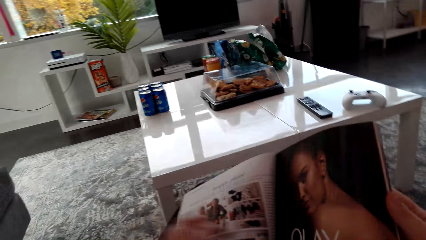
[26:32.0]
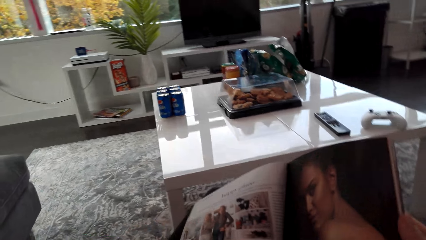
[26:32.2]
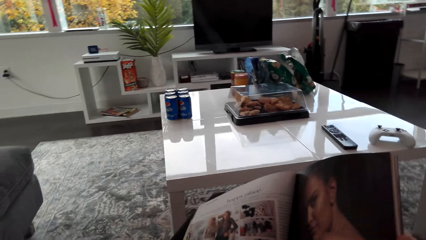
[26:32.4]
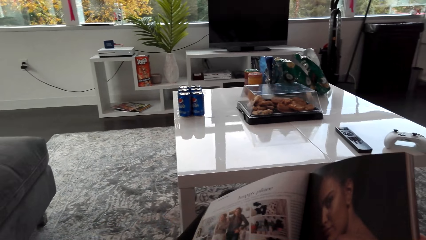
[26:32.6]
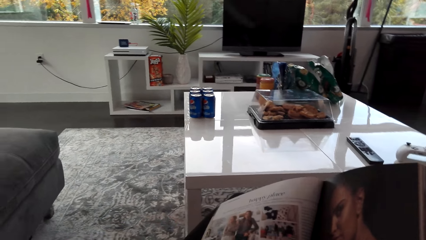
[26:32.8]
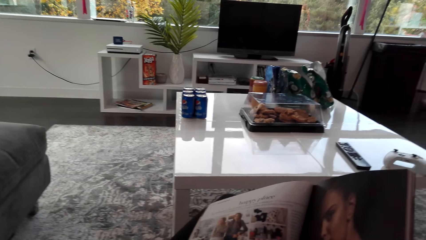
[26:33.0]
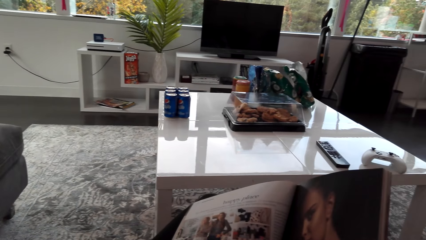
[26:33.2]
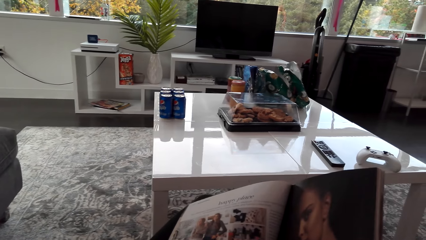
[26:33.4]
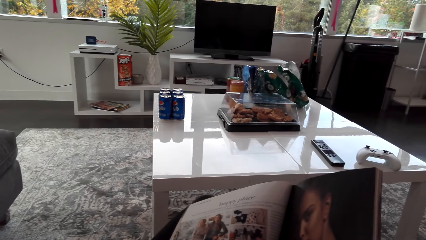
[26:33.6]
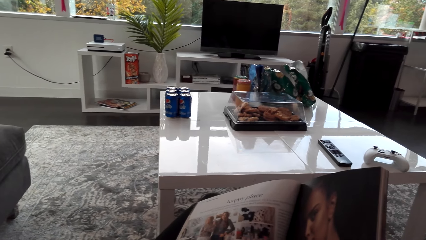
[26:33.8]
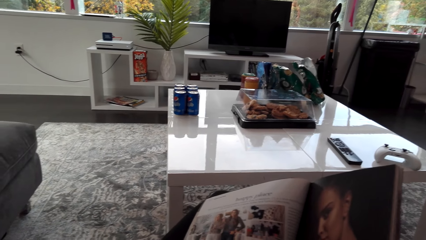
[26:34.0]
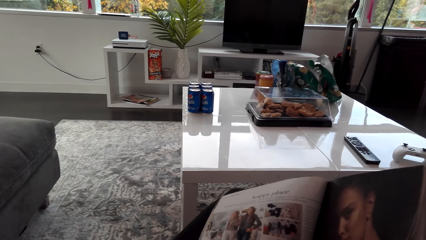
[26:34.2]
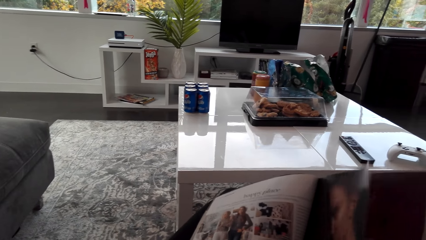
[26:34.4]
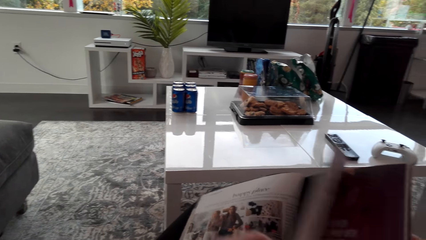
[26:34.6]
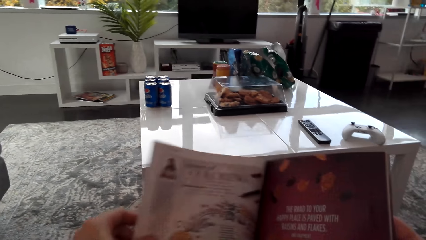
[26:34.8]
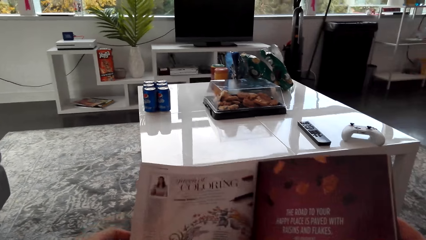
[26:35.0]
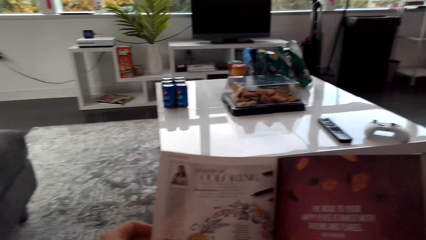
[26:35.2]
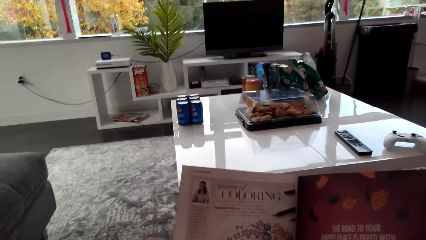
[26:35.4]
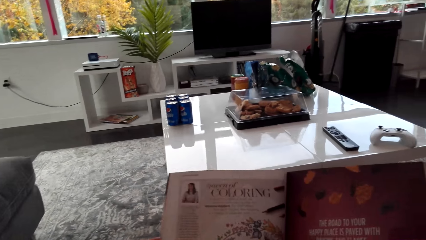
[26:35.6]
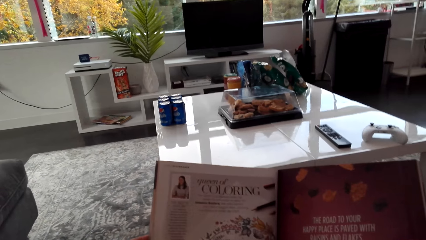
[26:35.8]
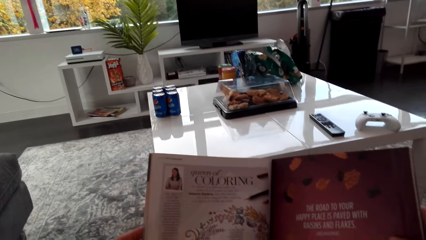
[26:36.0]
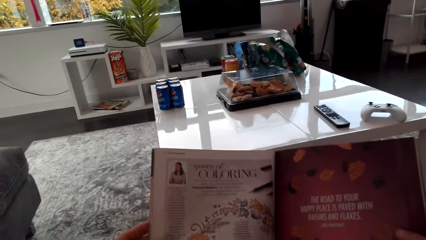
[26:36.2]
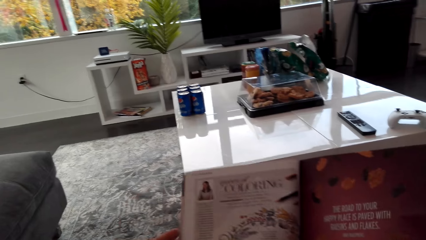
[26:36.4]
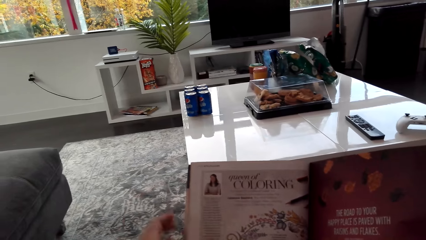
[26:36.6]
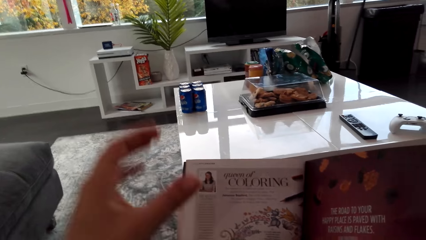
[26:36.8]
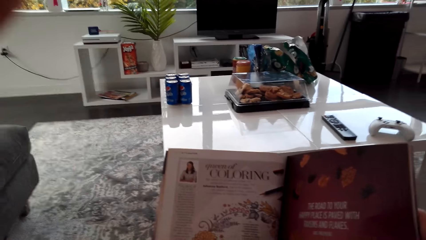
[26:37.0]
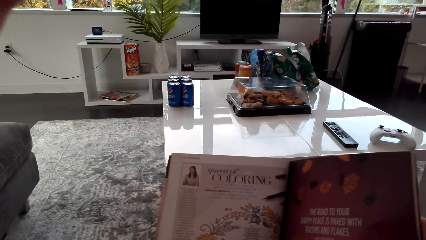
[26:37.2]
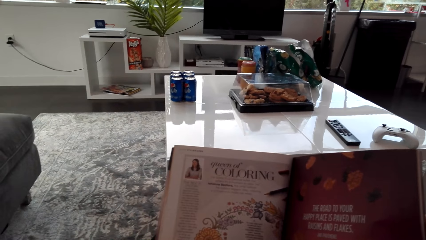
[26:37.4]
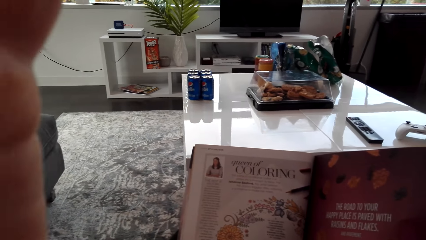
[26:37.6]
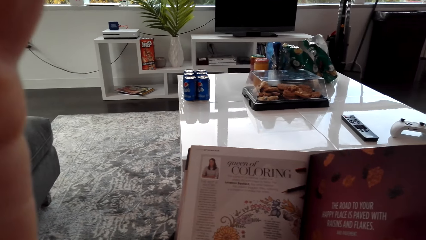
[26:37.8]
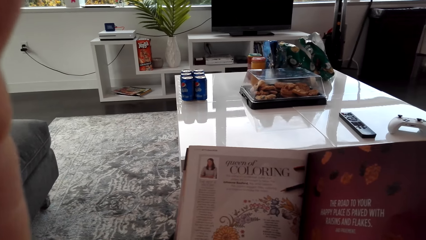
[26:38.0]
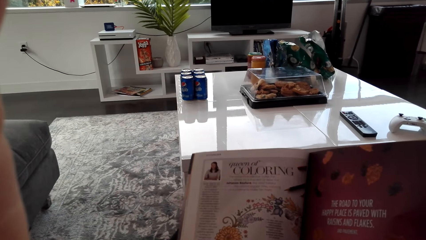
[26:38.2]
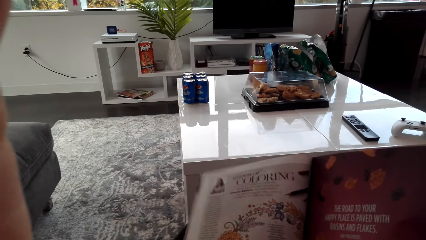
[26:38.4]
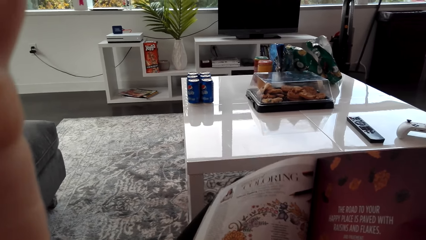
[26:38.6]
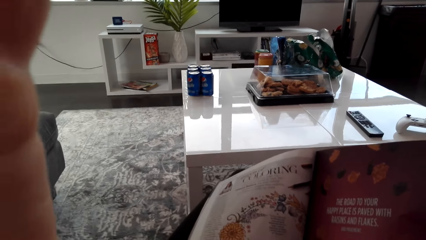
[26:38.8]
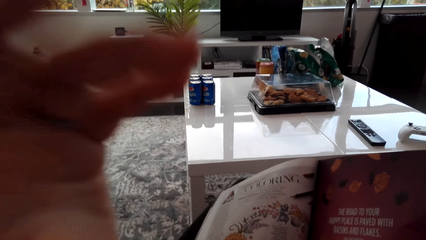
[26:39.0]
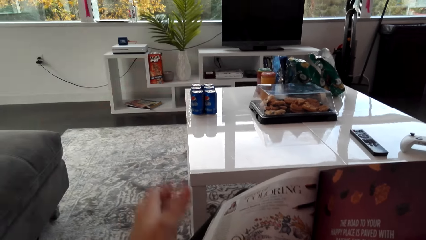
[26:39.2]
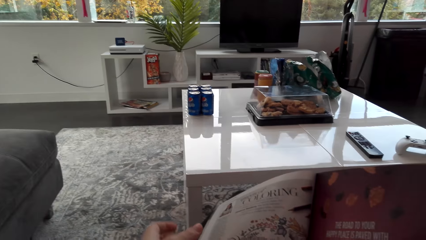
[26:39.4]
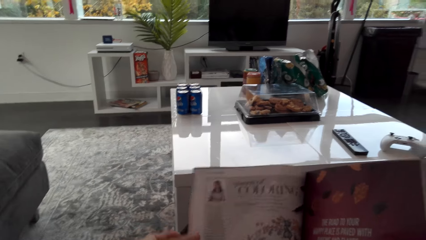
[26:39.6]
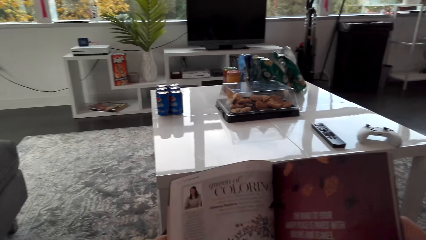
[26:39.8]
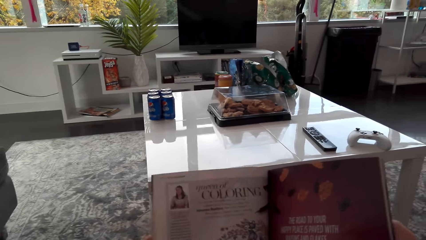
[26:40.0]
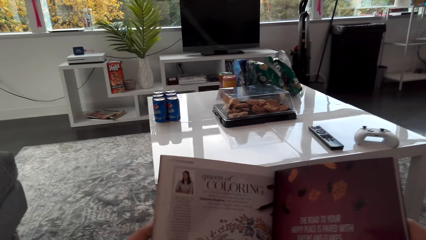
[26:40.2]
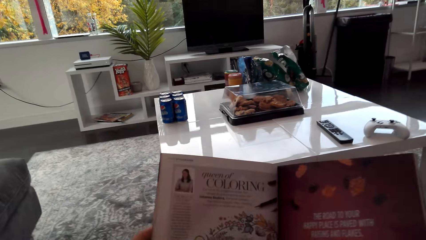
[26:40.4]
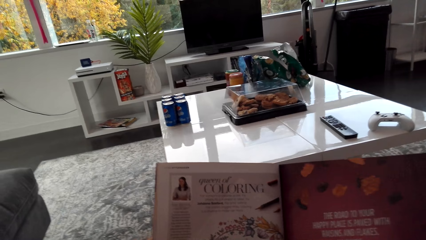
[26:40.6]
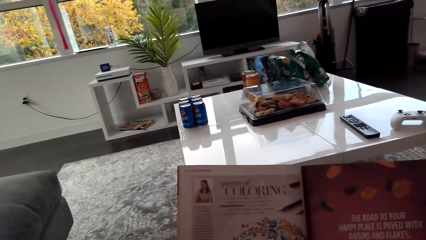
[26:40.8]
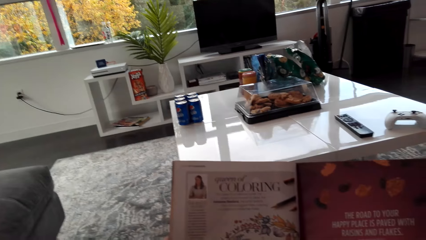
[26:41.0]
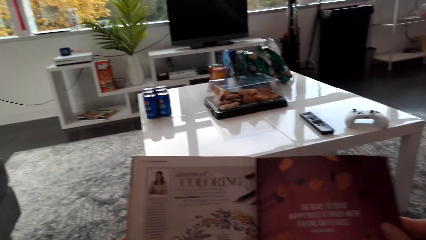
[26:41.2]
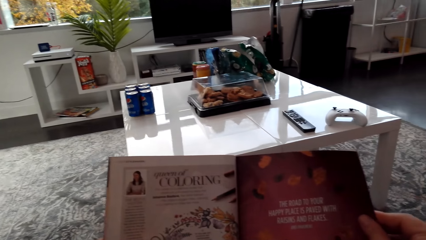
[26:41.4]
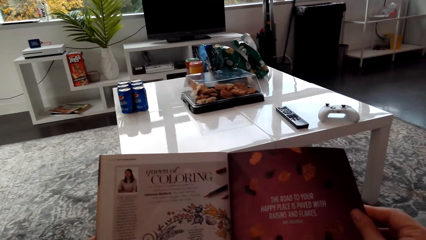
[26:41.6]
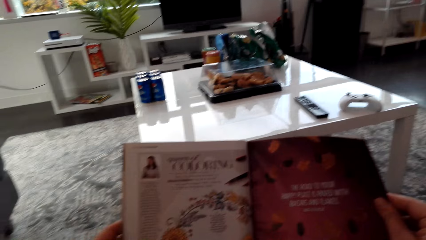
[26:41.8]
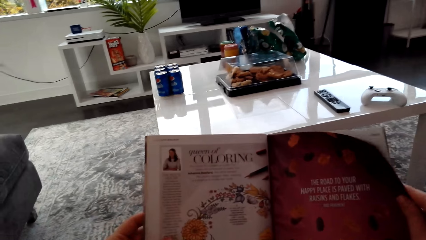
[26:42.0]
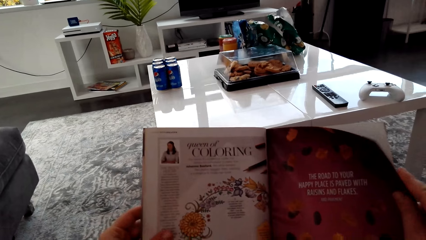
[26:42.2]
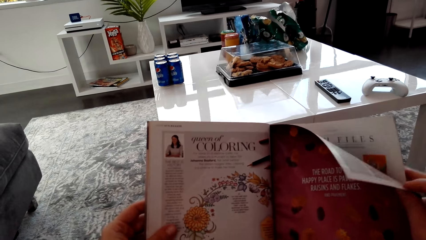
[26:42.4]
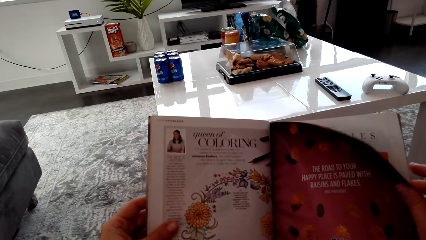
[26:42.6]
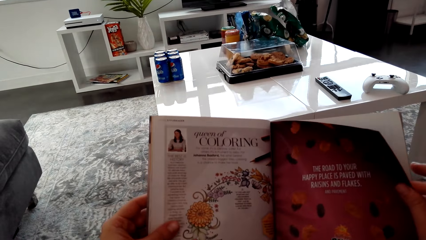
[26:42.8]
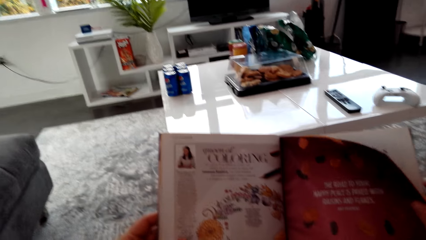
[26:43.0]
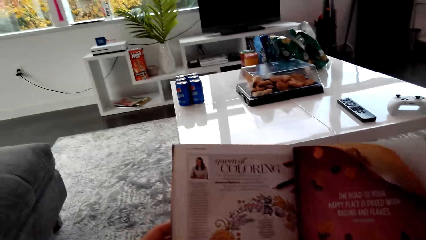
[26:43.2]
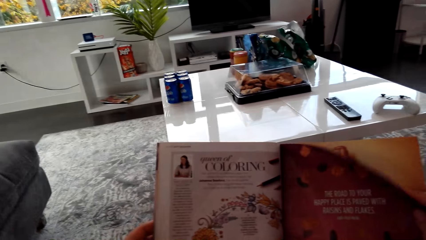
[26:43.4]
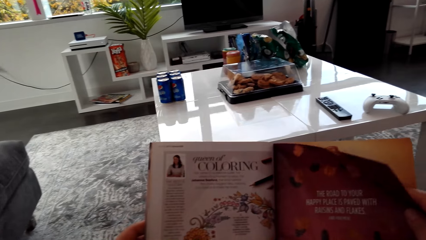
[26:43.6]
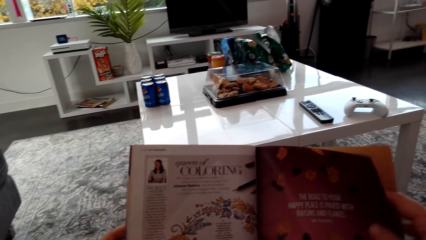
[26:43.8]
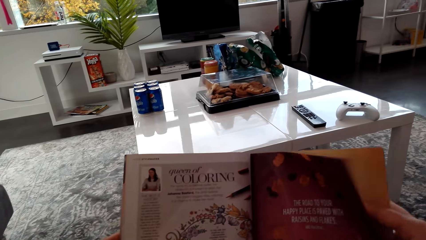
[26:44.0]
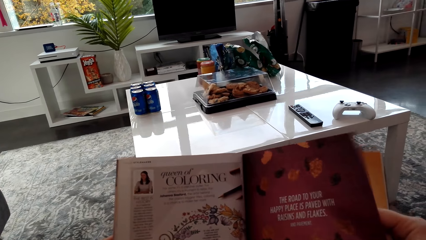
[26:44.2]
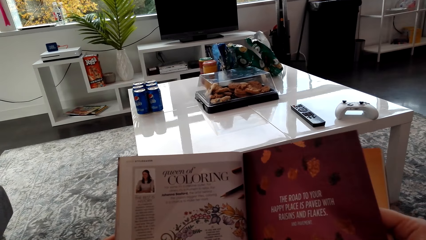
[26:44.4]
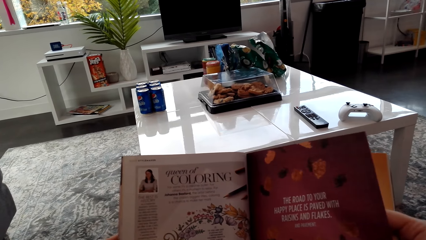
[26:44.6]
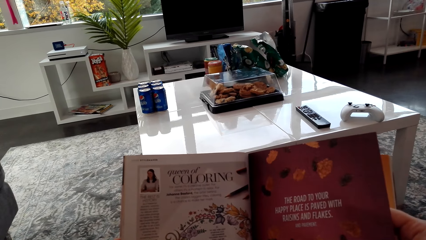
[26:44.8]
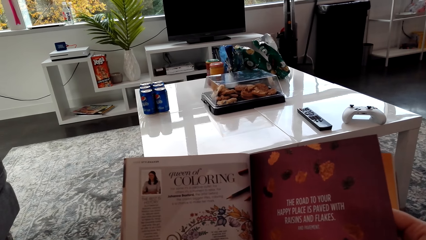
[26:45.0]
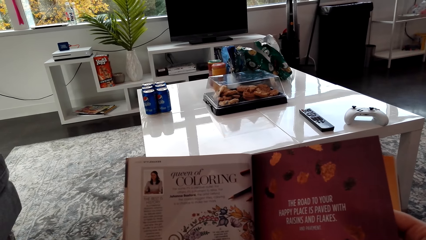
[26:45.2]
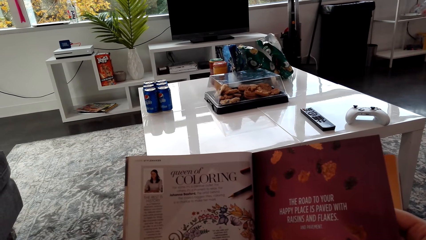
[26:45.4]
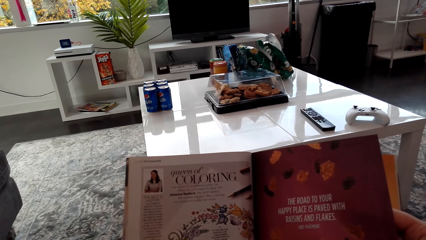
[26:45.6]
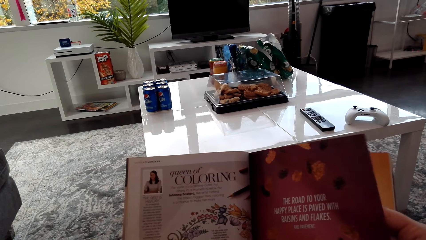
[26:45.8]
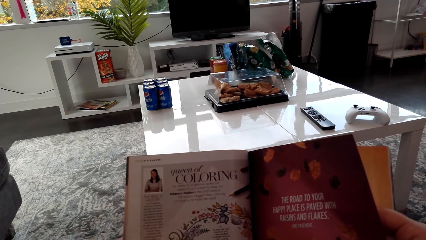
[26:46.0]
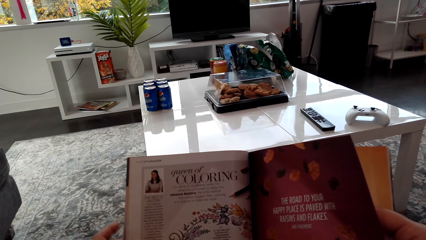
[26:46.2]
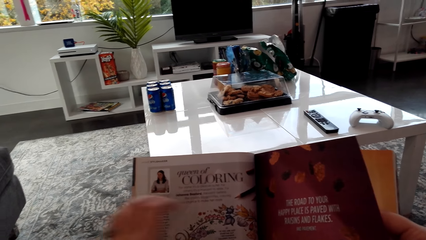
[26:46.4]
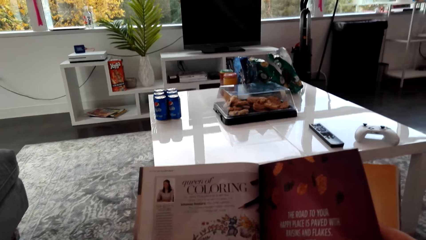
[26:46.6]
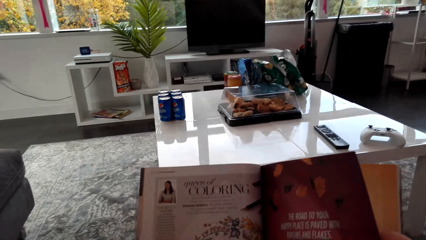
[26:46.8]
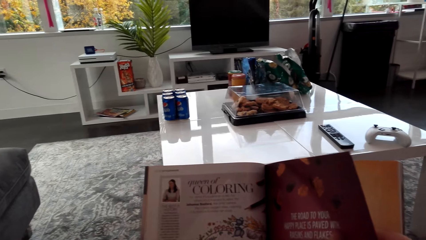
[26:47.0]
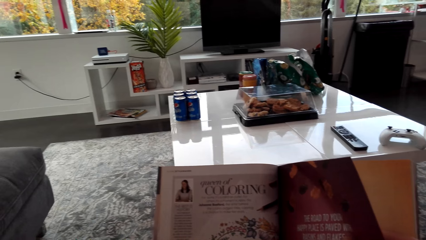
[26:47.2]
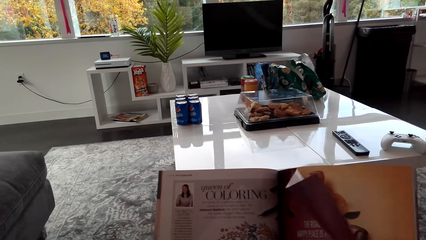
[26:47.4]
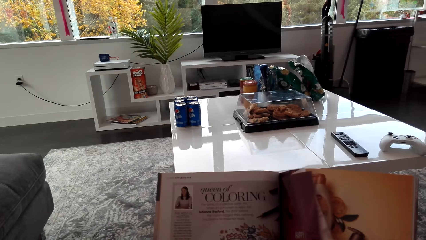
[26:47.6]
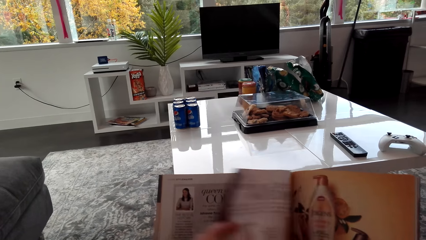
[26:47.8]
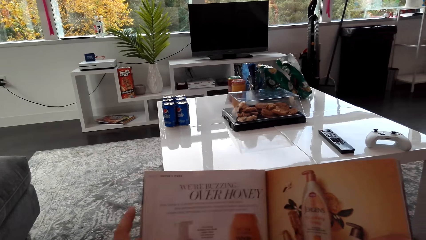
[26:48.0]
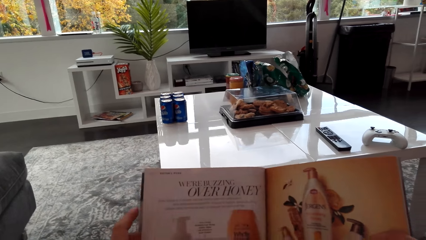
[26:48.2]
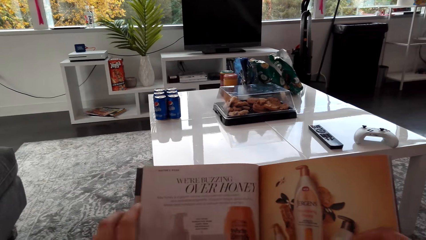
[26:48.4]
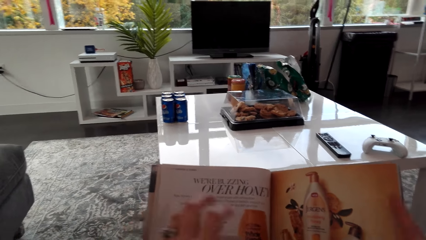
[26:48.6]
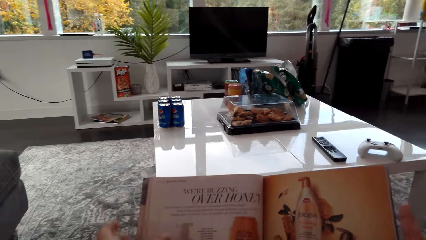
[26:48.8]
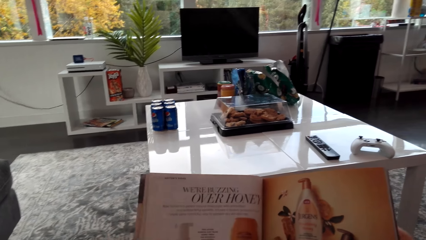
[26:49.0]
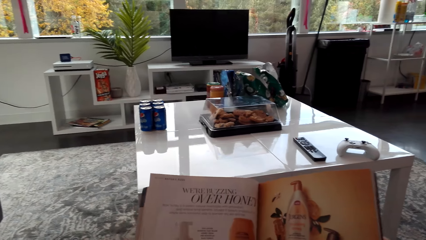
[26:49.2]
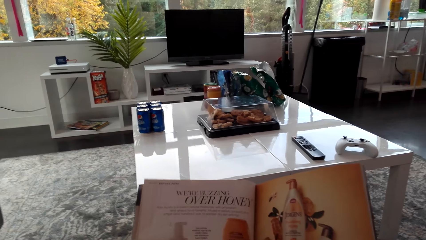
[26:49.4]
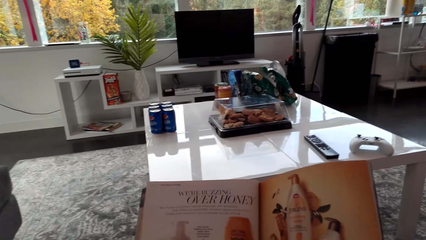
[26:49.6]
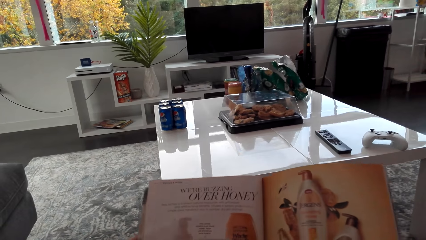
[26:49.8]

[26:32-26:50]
The camera wearer turns the page of the magazine. They read the page. They turn the page of the magazine.
